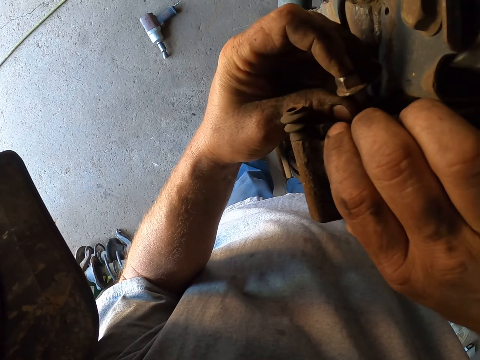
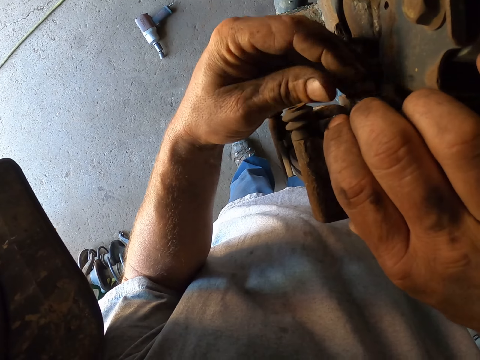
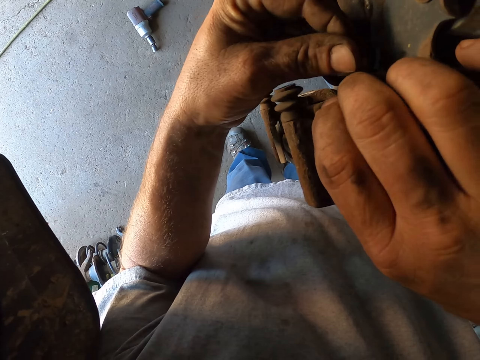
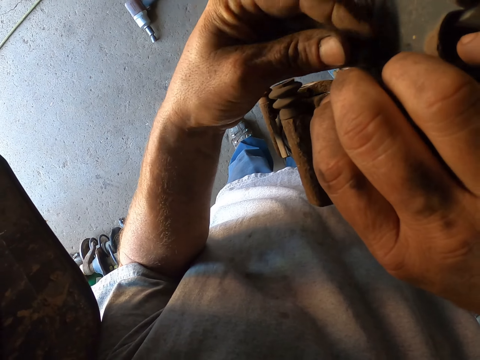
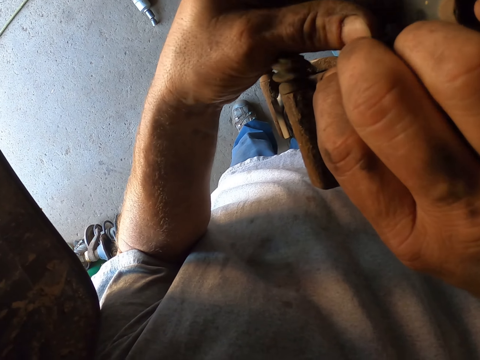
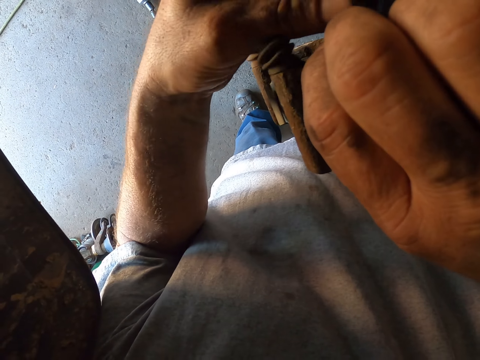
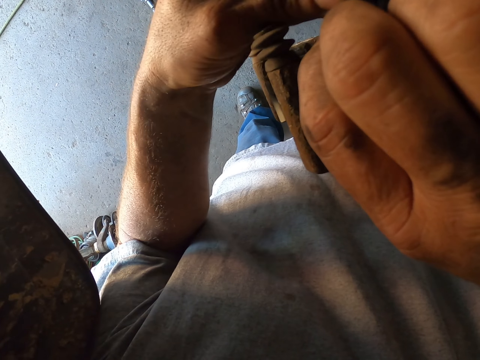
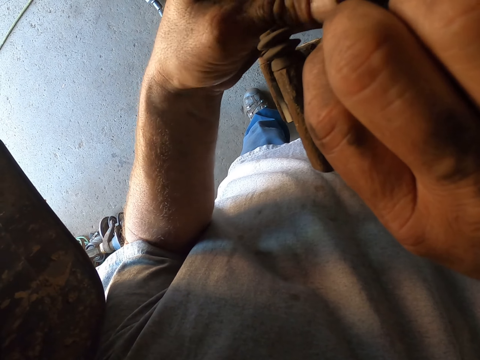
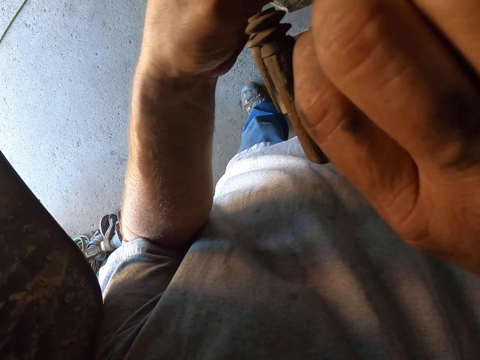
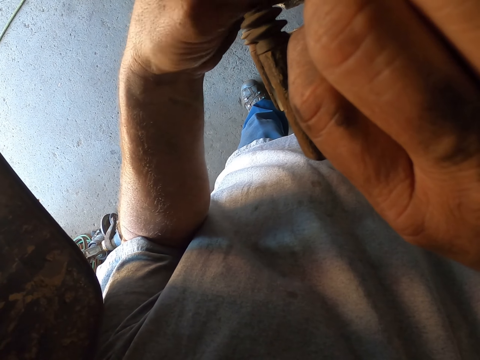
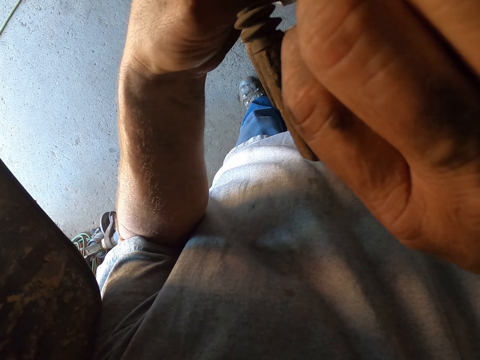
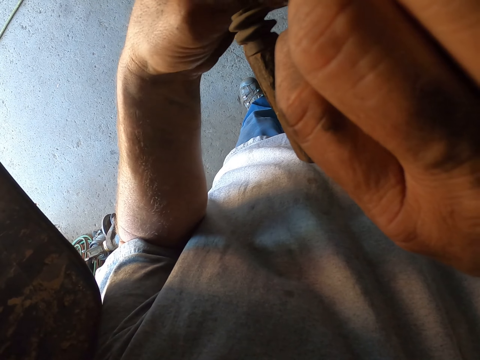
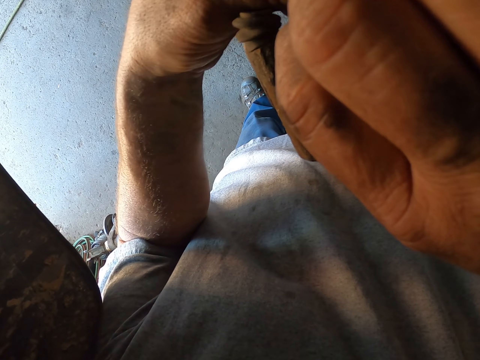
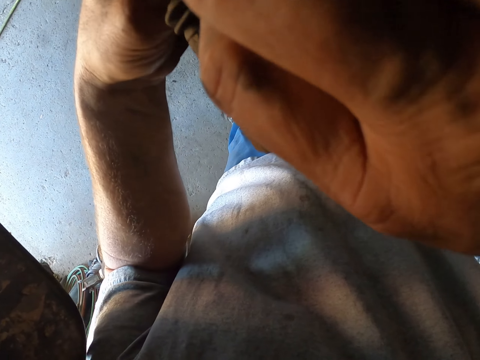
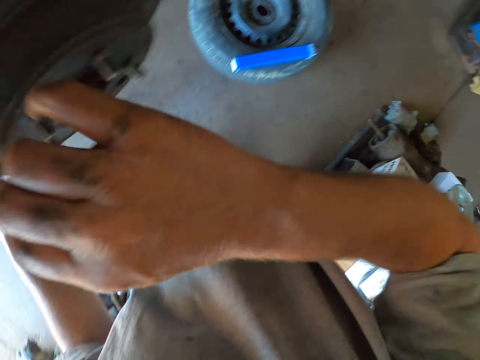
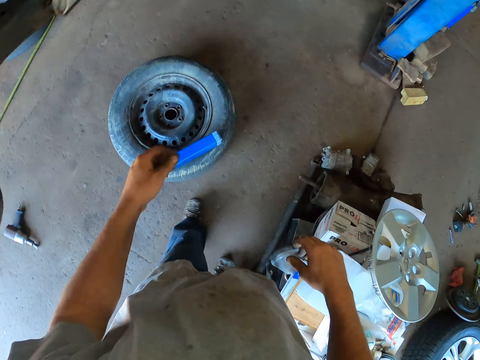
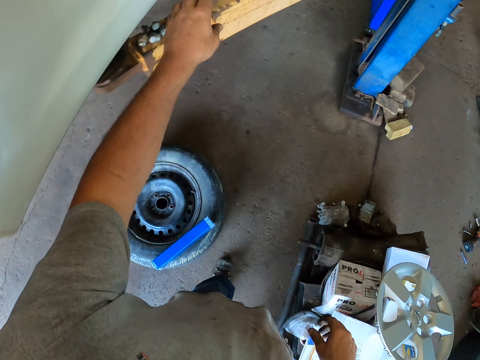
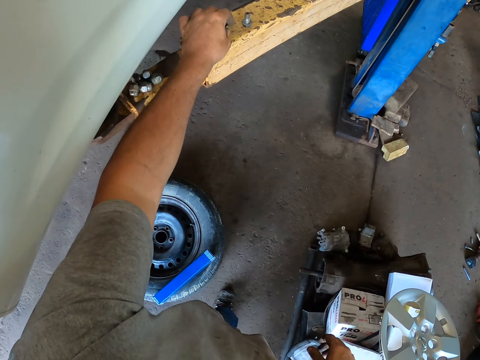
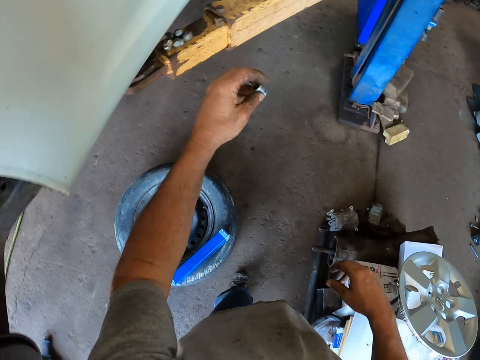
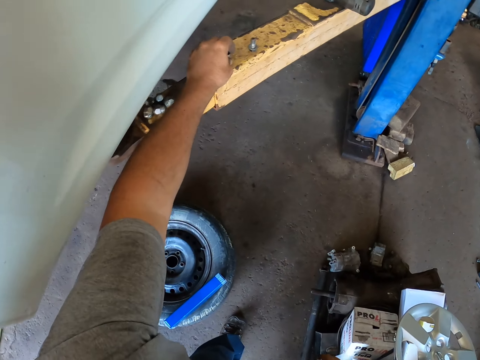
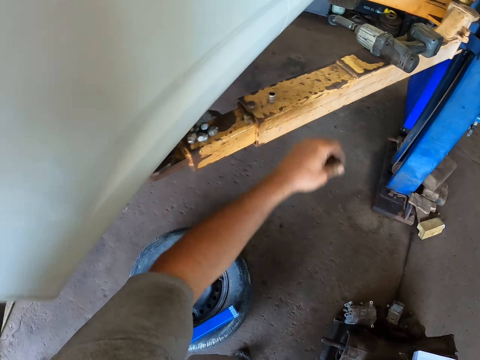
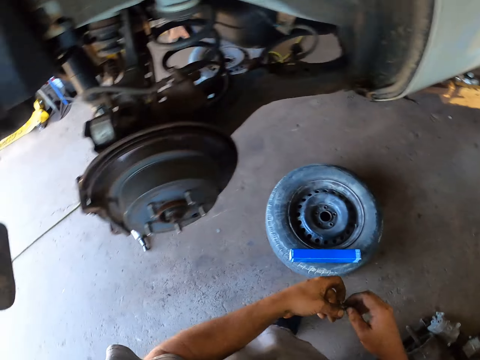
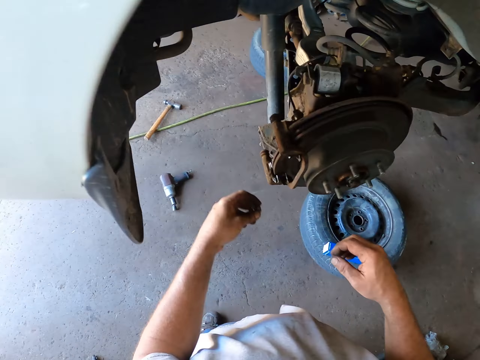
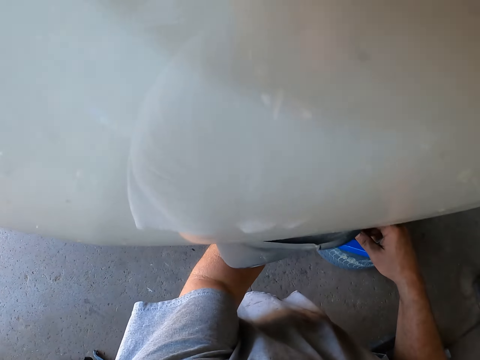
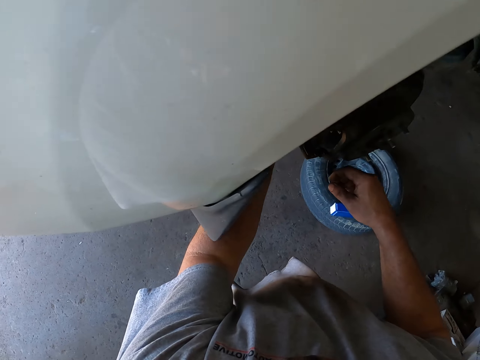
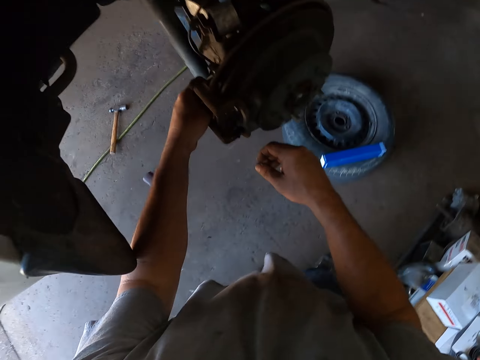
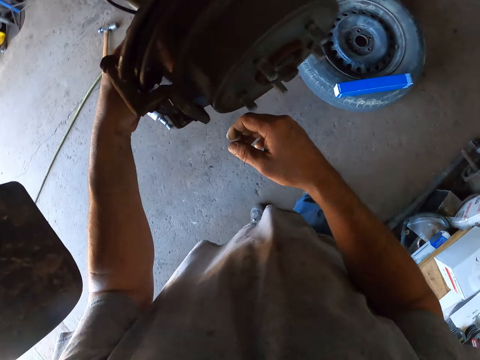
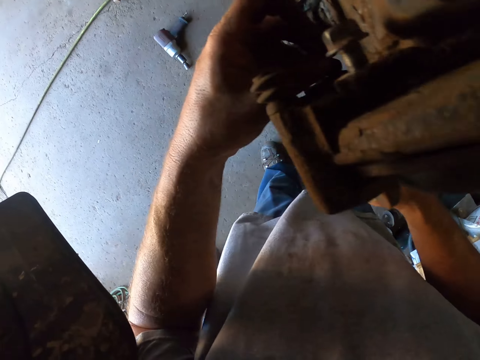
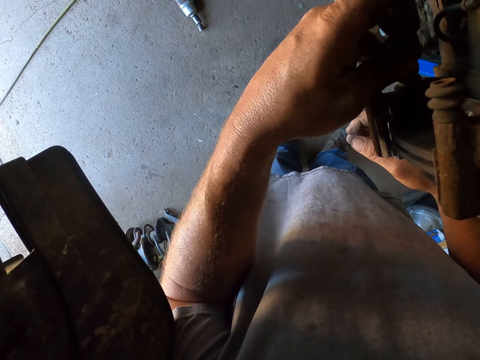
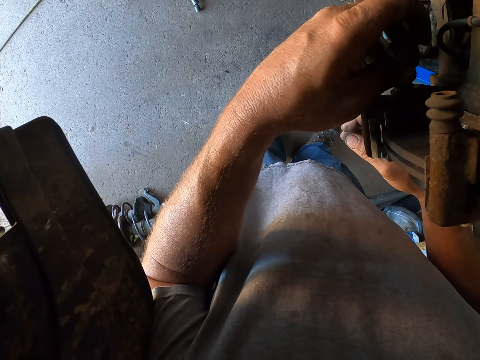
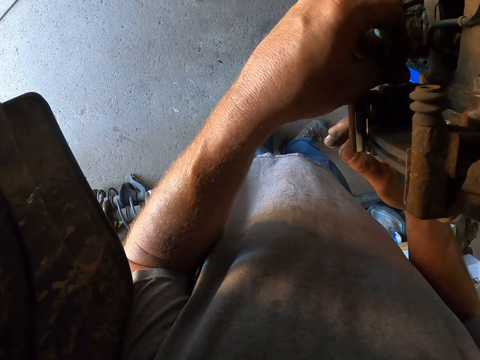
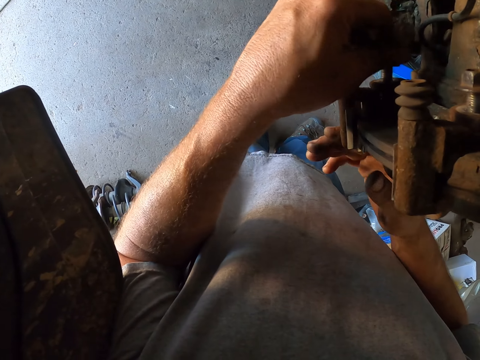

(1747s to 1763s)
The camera wearer tightens the bolt or nut in the metal on the axle hub. They pick the bolt from the car lift. They return the bolt on the car lift. They pick the bolt from the car lift. They tighten the bolt in the metal on the axle hub.

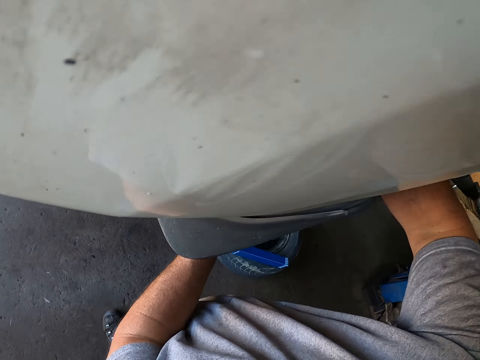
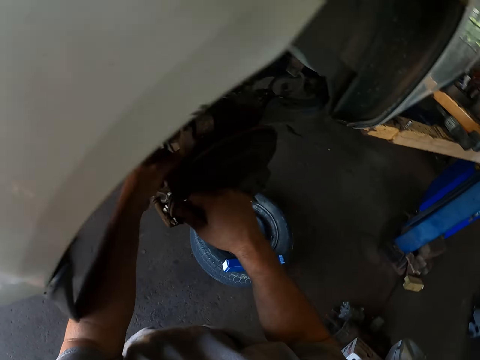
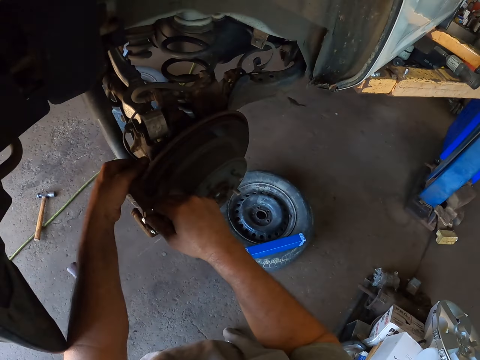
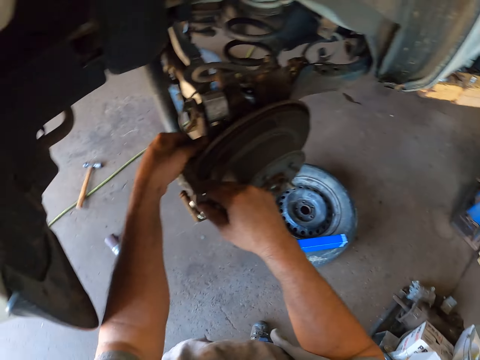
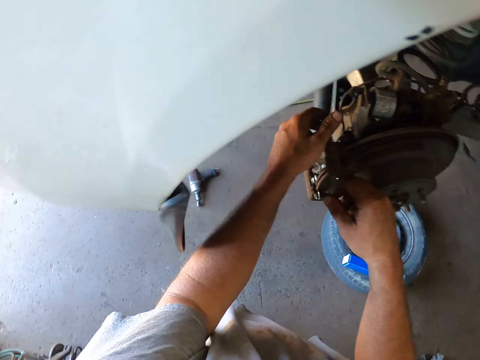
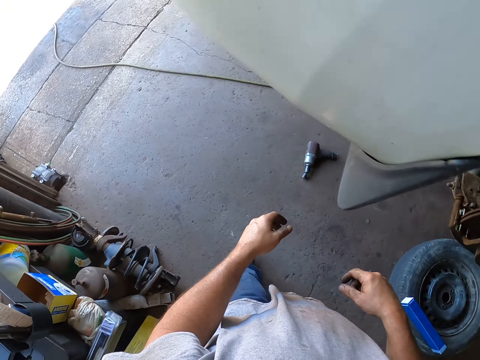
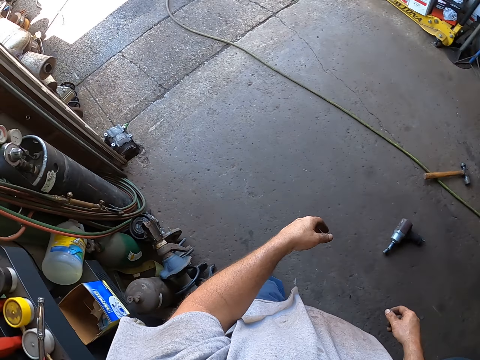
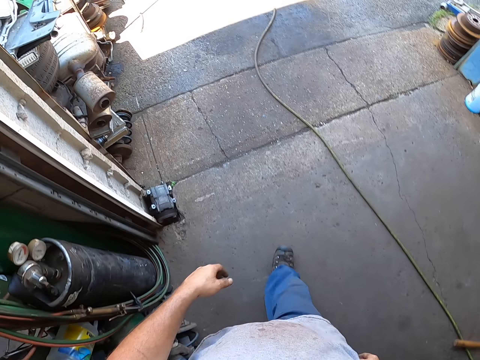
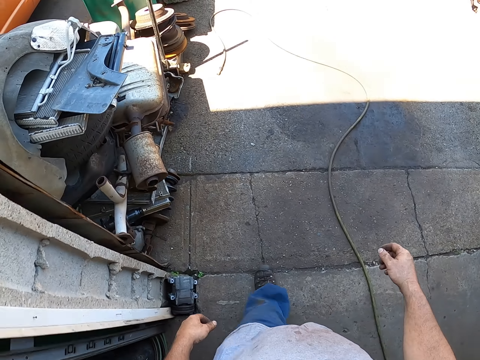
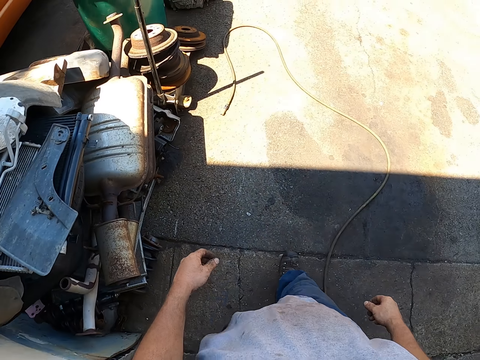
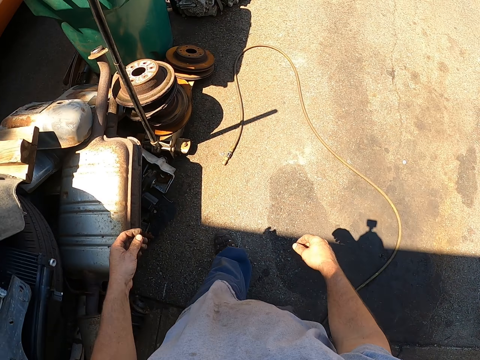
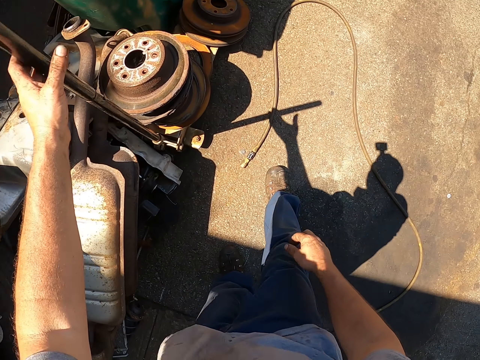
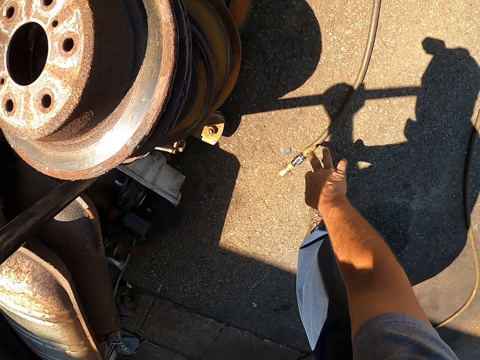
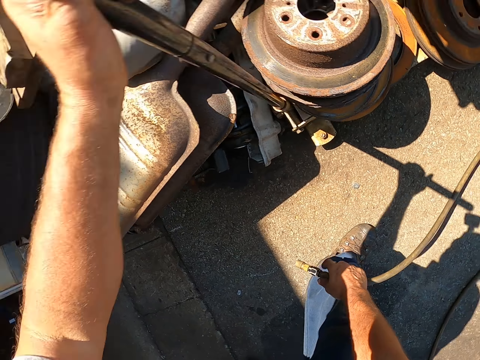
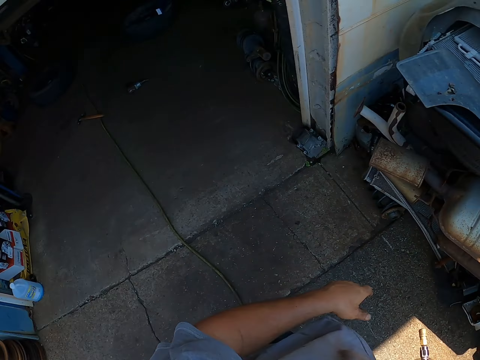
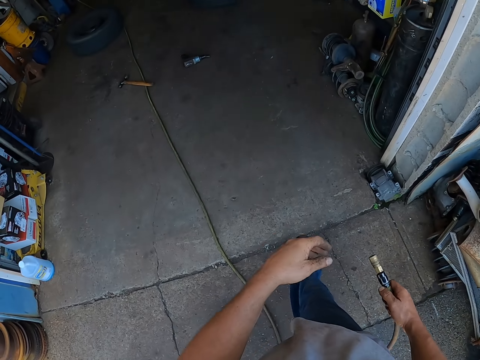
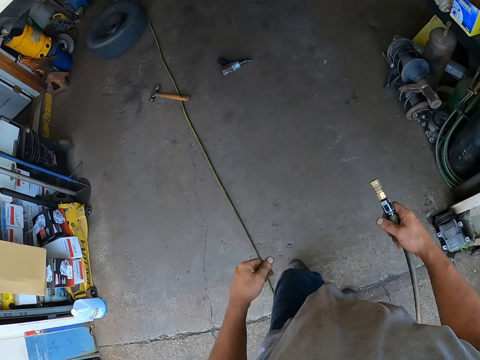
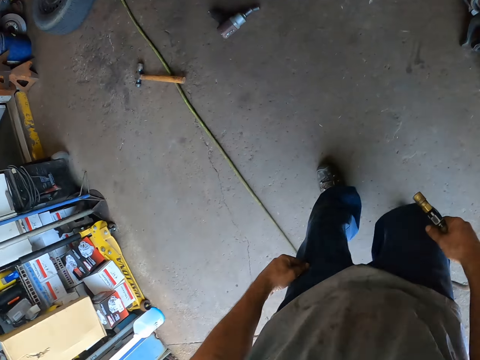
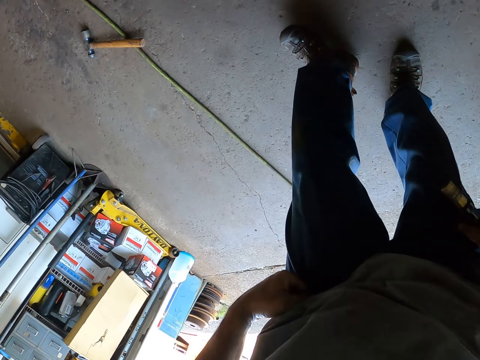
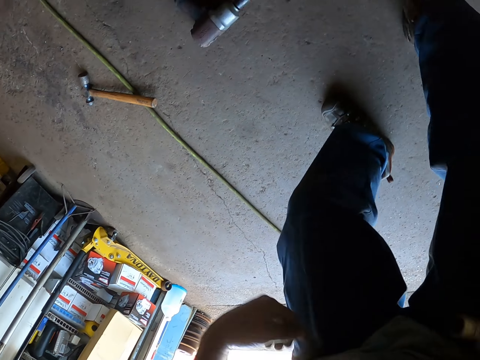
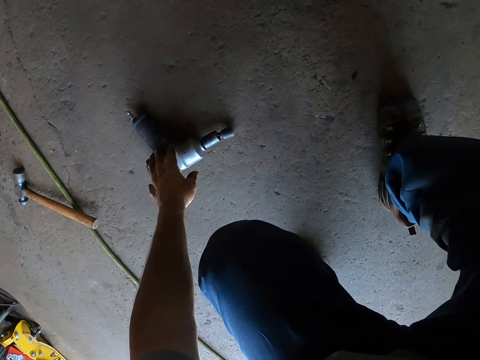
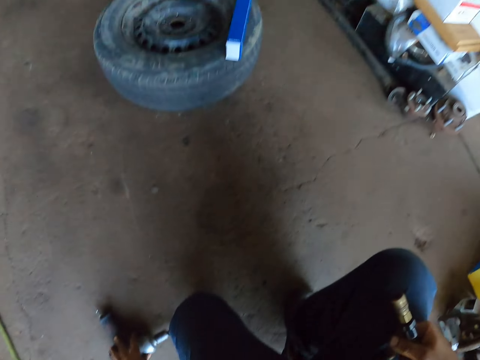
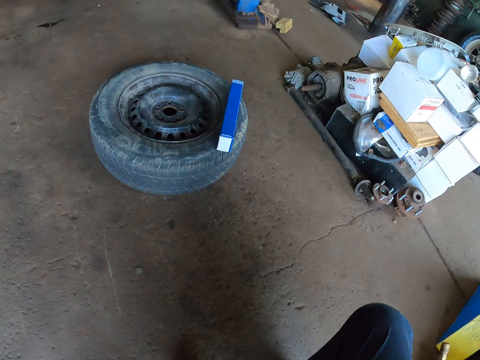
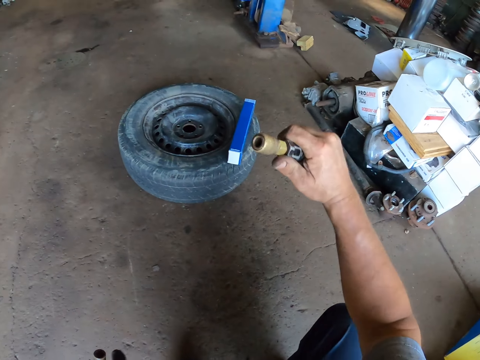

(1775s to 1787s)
The camera wearer walks in the garage. They pick the electric wire from the floor, walk in the garage, and pick the impact driver from the floor.
